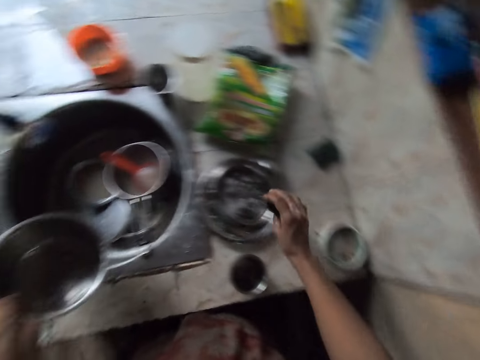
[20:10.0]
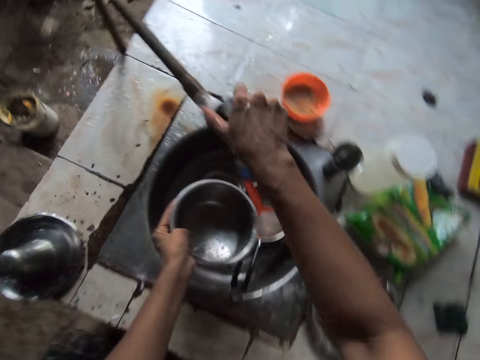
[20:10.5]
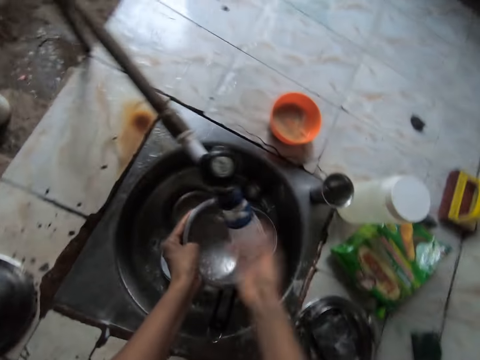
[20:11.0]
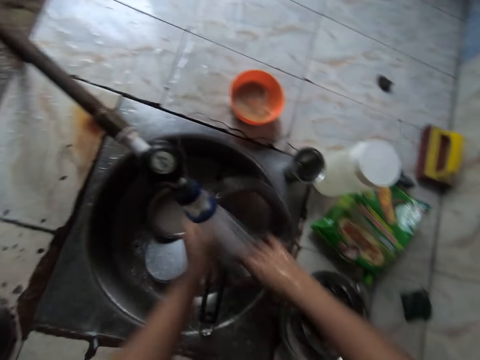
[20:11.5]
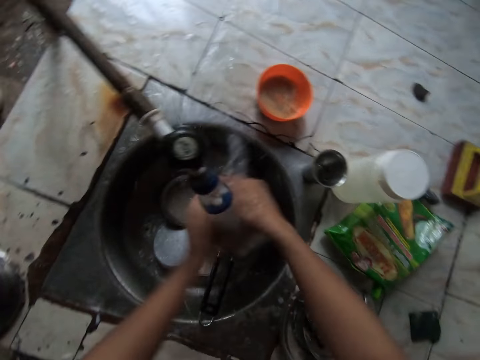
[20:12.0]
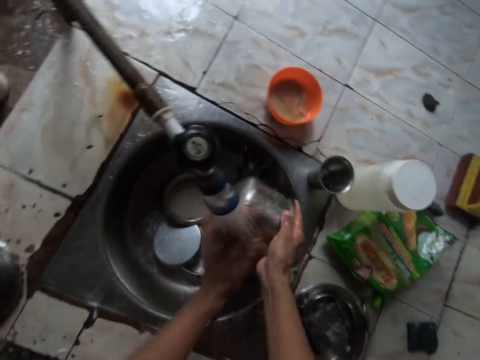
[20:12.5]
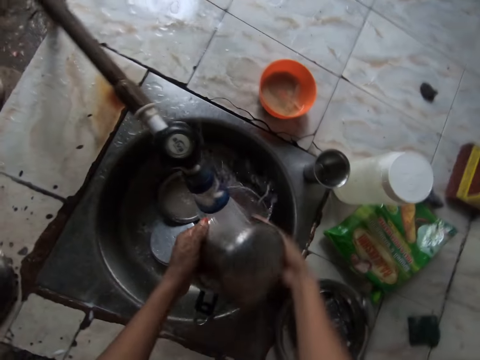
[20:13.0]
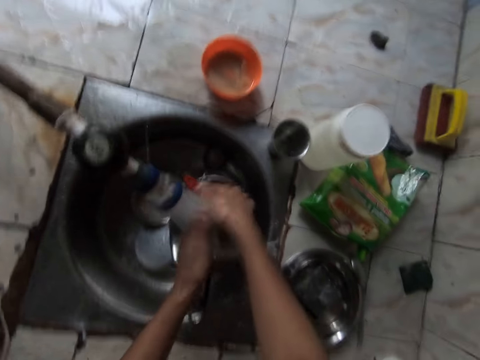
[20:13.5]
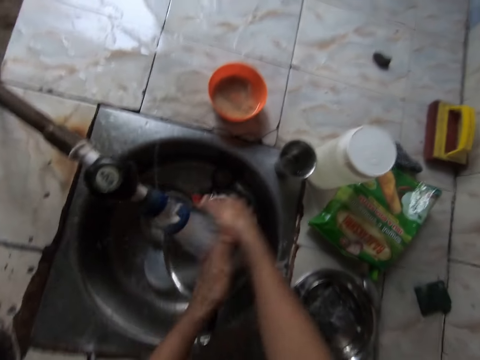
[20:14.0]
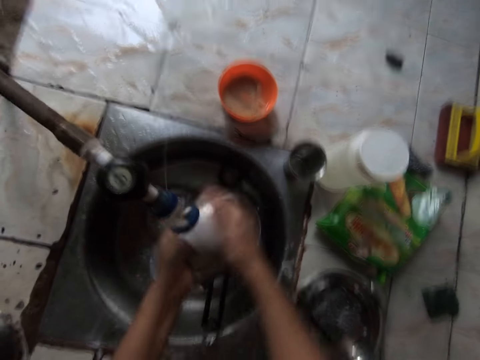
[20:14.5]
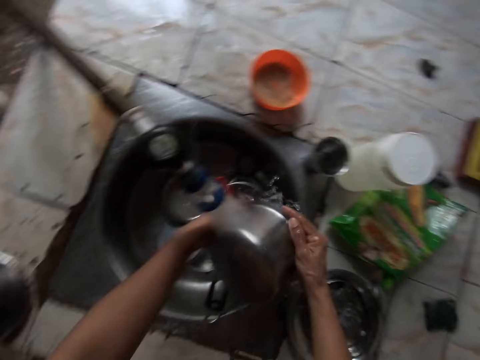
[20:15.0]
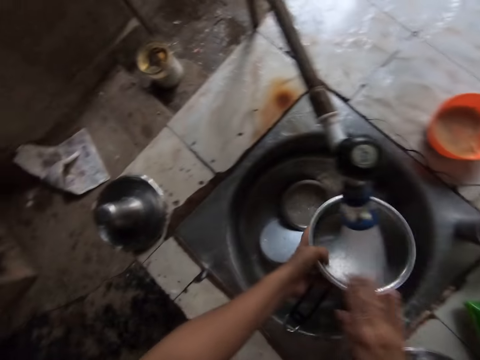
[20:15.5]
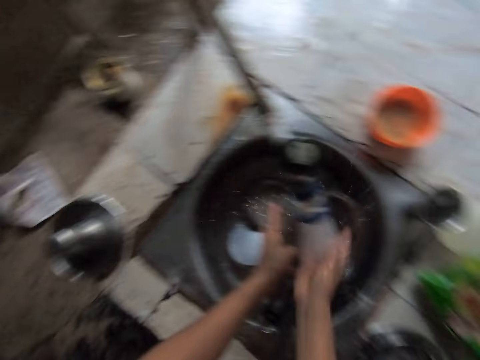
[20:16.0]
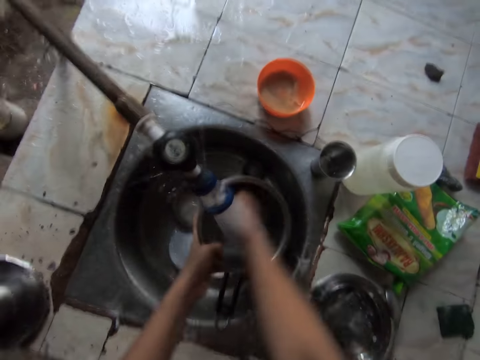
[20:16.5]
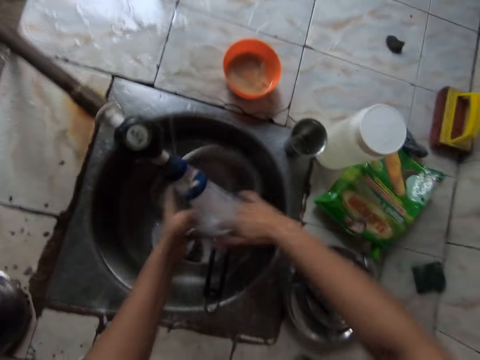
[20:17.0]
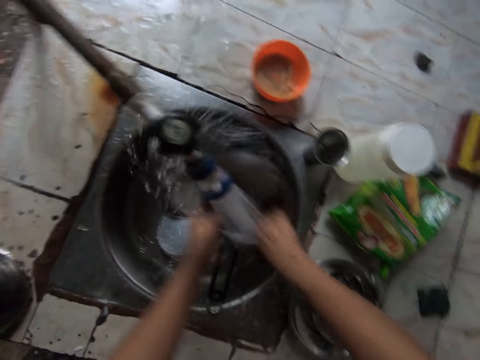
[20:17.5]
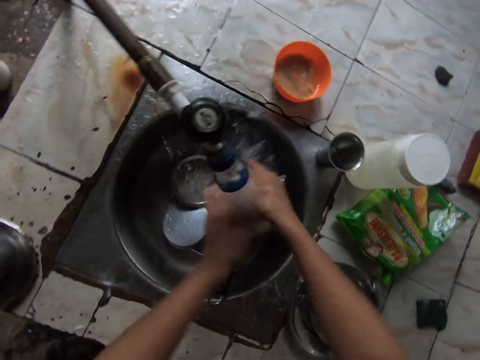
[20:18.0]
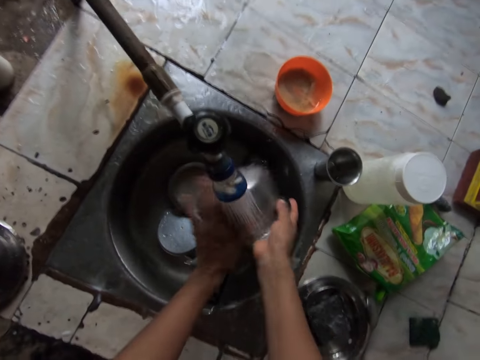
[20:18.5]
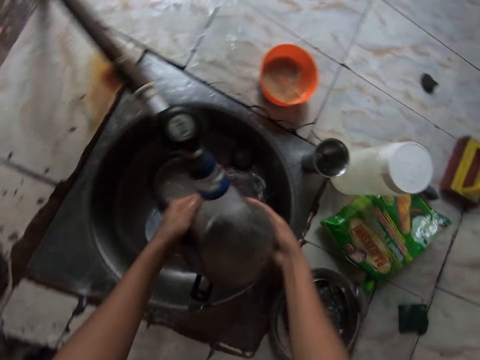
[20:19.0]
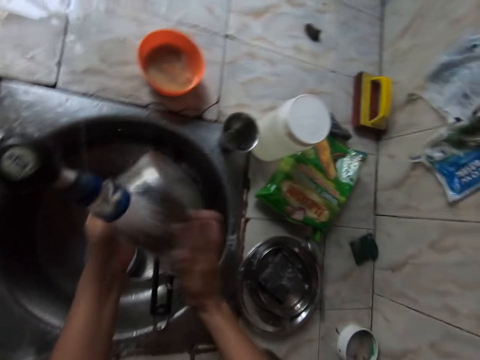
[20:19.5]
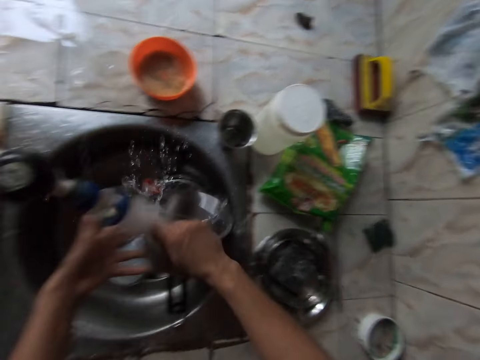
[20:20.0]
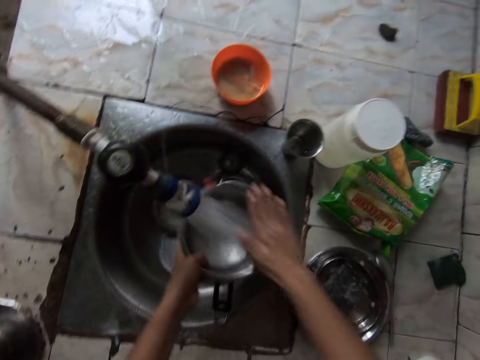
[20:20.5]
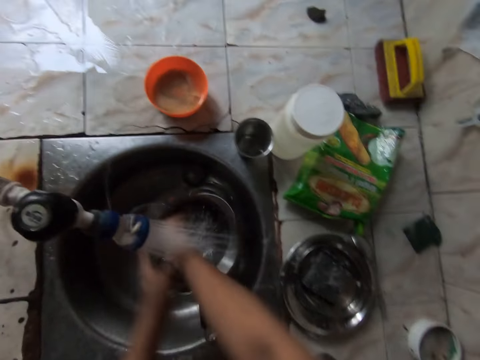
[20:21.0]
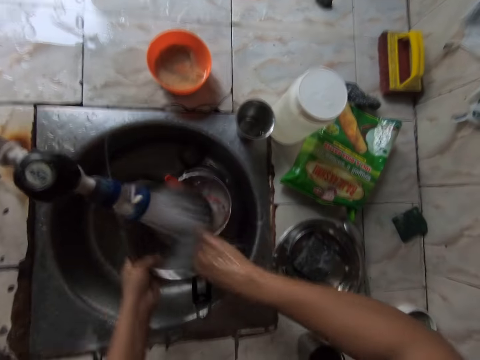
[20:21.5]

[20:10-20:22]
The camera wearer opens the tap with his right hand. He washes the pot with both hands.

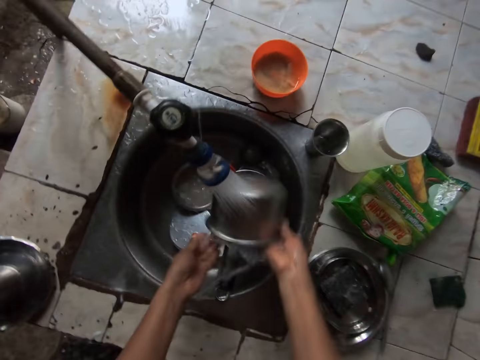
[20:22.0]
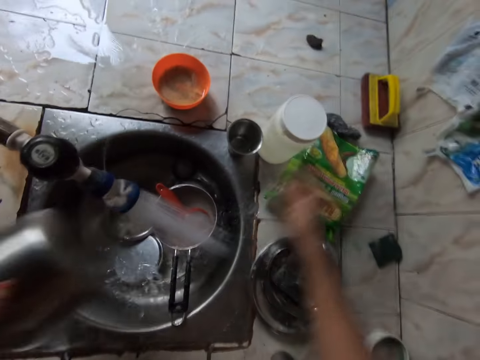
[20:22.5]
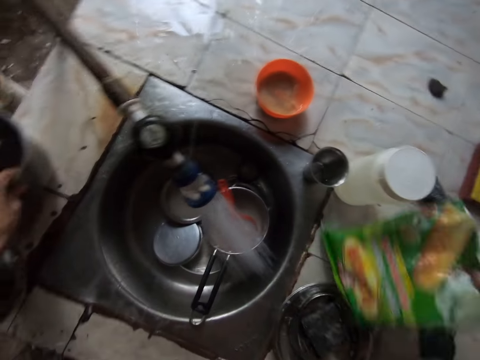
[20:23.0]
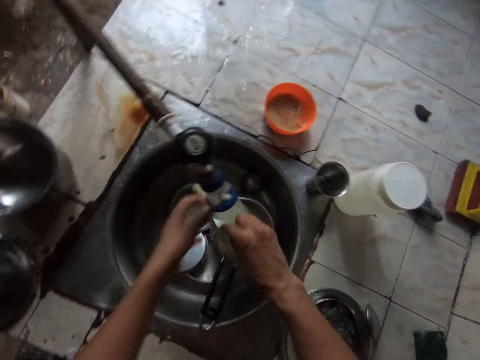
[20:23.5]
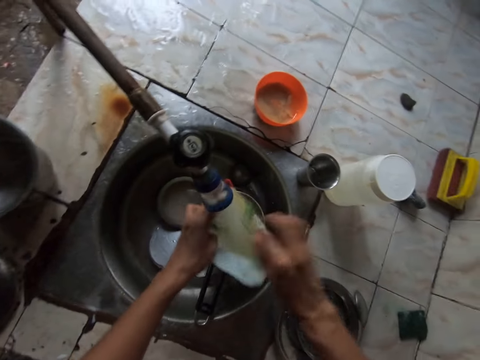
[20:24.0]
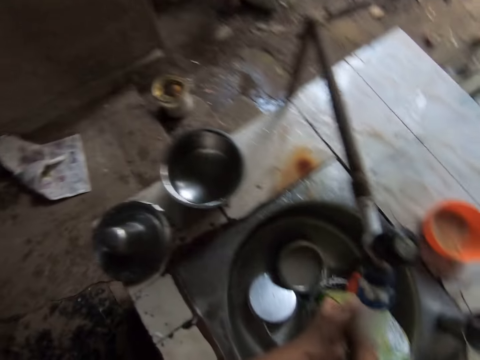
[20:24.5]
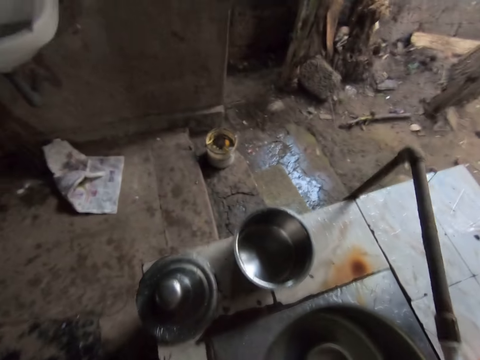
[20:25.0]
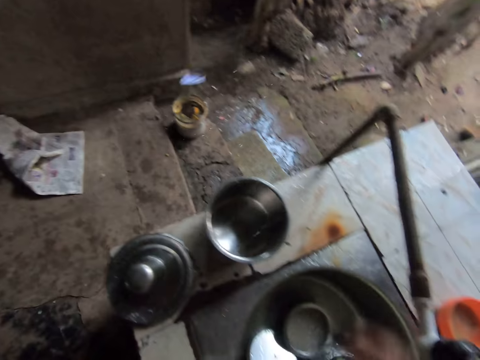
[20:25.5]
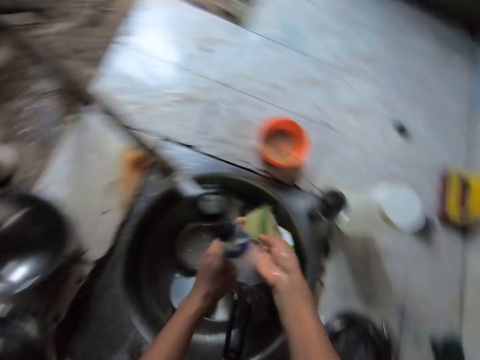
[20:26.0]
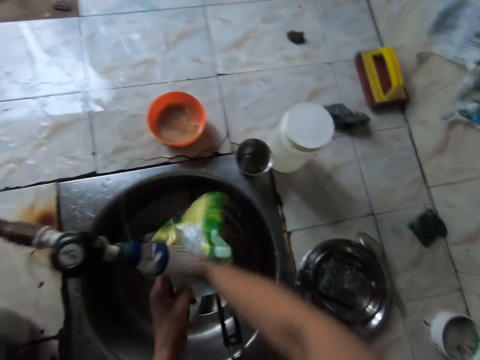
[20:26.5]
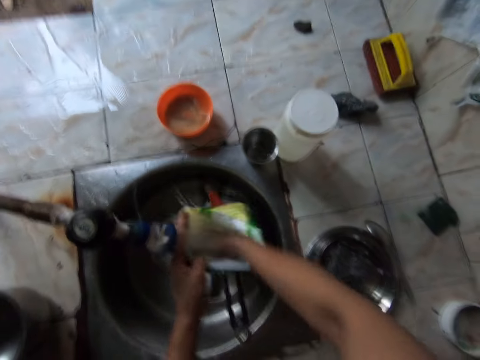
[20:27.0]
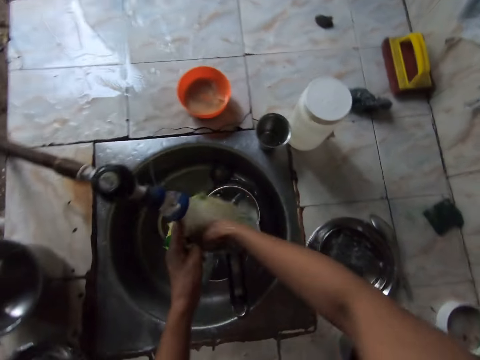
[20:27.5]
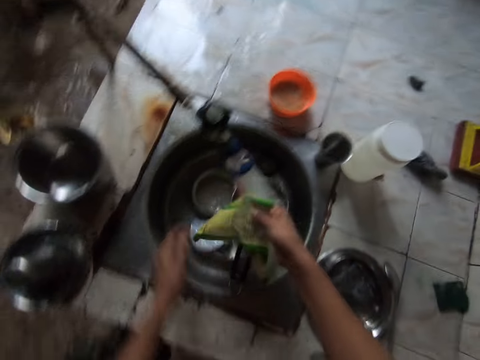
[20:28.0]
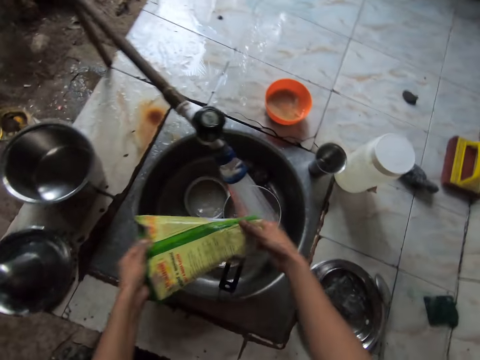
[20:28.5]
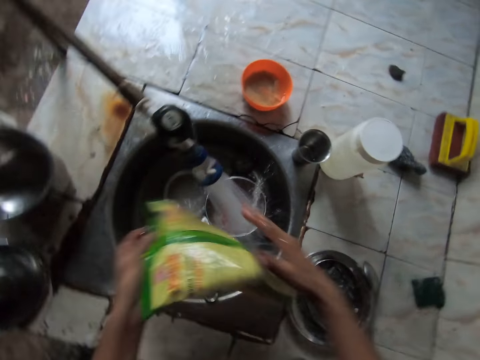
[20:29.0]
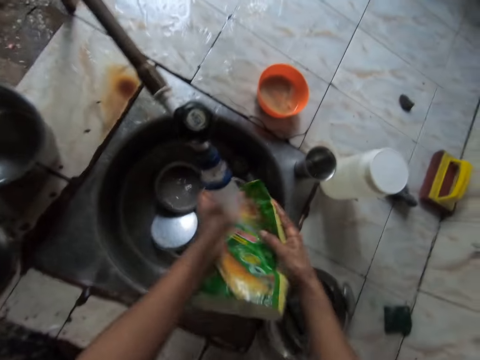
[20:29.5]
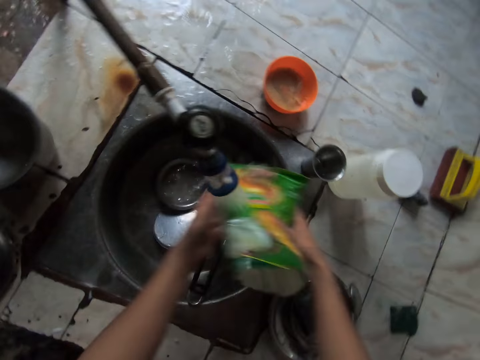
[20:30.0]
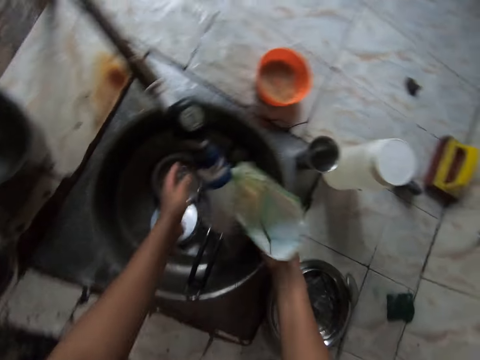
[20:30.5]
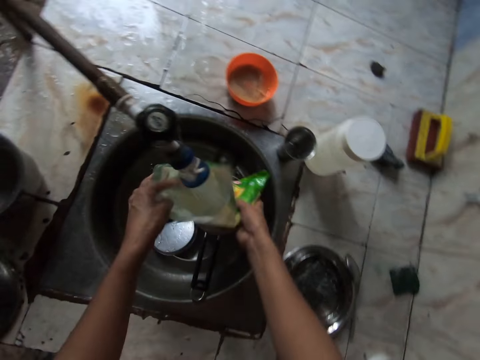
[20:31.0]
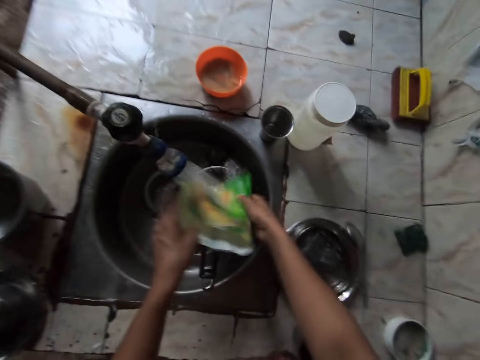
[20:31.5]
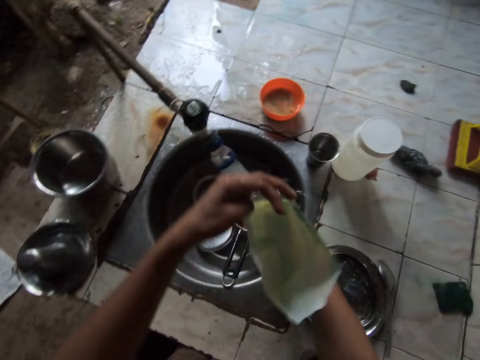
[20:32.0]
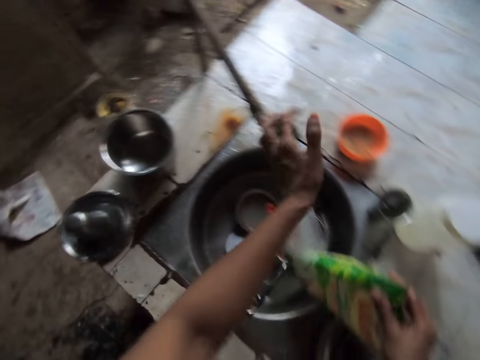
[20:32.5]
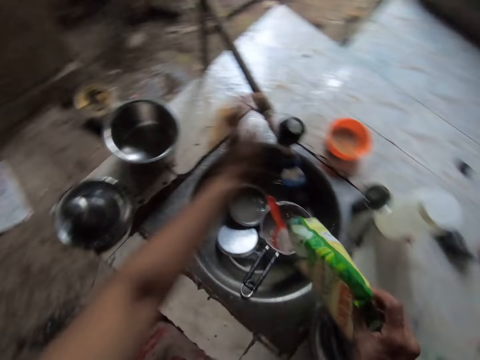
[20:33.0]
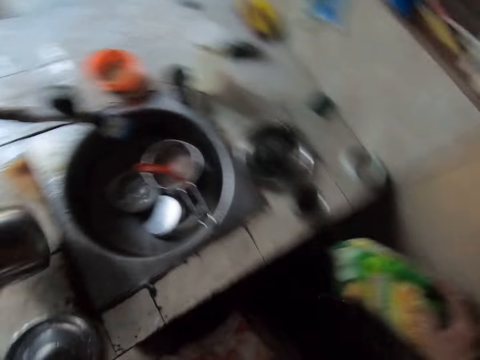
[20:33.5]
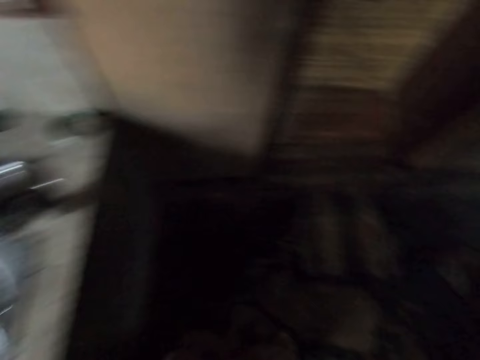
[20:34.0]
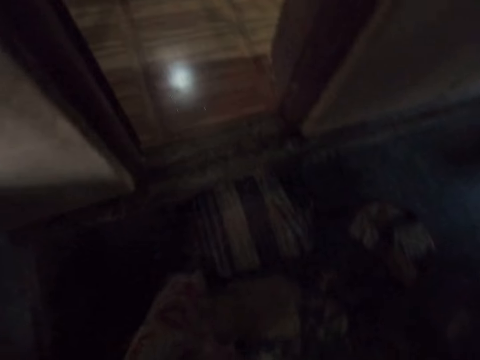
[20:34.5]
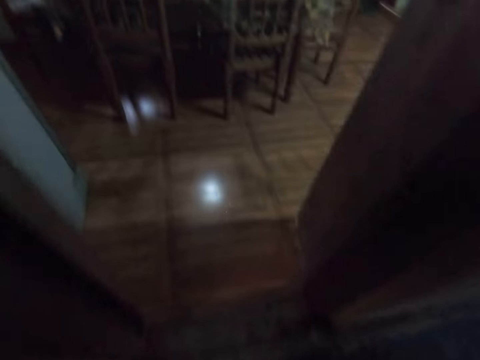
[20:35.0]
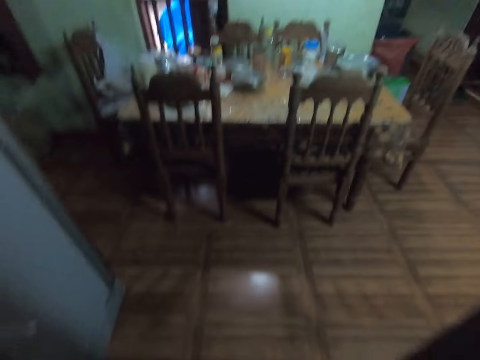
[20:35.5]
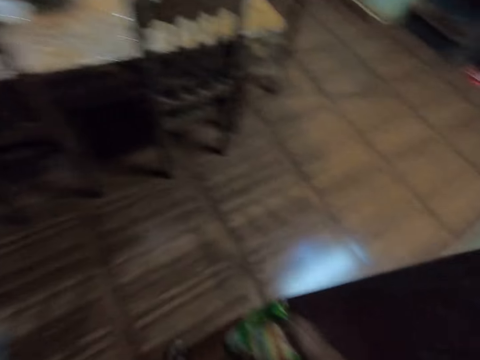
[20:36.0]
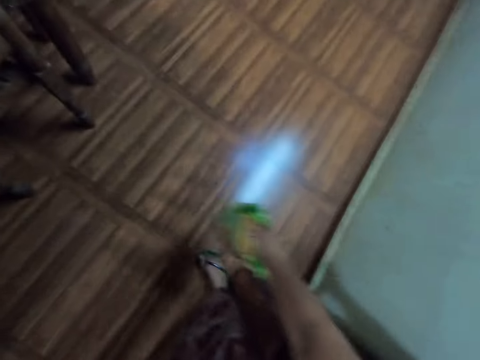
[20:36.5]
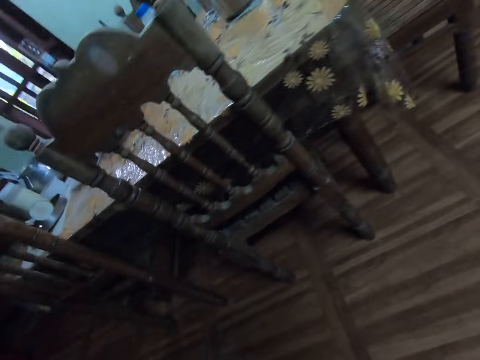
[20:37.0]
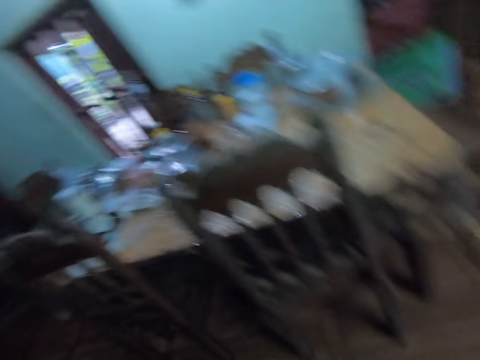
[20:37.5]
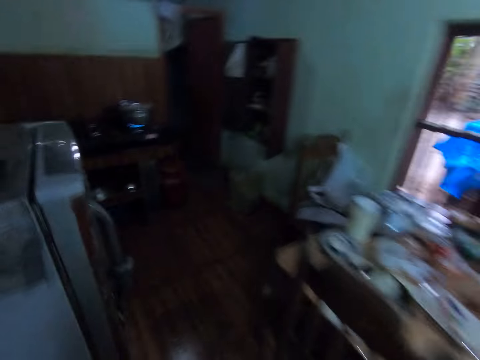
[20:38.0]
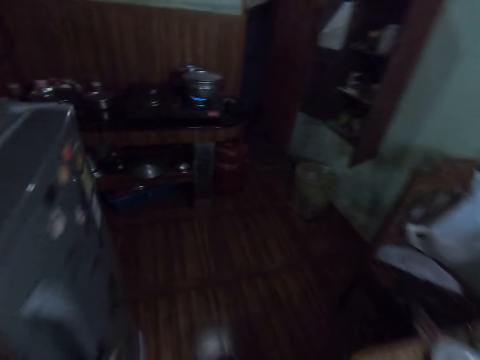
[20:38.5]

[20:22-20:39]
The camera wearer drops the pot in his left hand on the countertop. He picks up a sachet or polythene bag from the countertop with his right hand. He fetches water in the polythene bag. He throws a plastic bag or paper on the ground with his right hand. He picks up the paper. He washes the sachet under the tap with both hands. He pours water in the sink. He cleans the polythene bag. He closes the tap with his left hand. He pours water in the sink. He picks up the pot from the countertop with his left hand. He walks from the room into the kitchen. He drops the sachet in his right hand on the floor.
